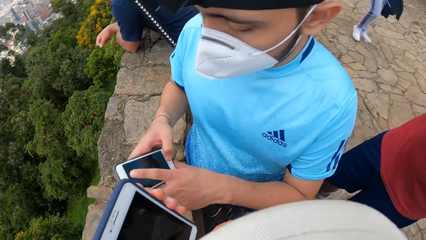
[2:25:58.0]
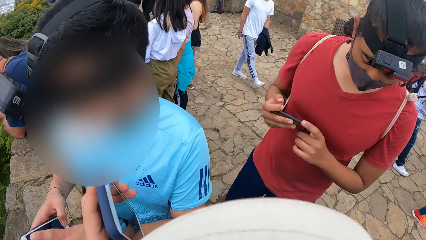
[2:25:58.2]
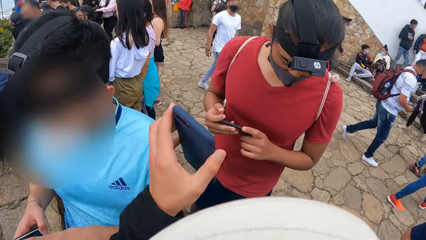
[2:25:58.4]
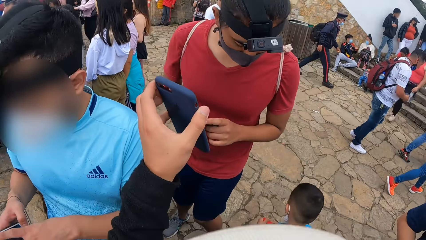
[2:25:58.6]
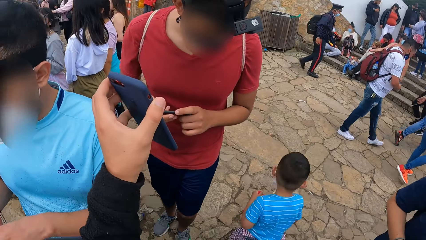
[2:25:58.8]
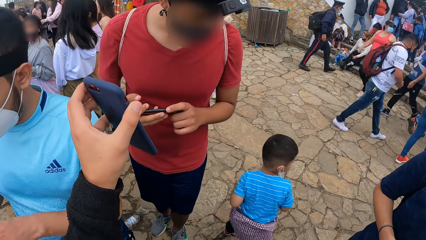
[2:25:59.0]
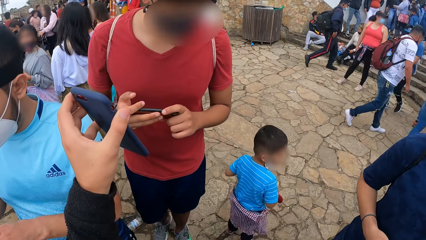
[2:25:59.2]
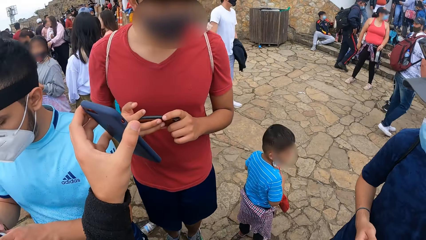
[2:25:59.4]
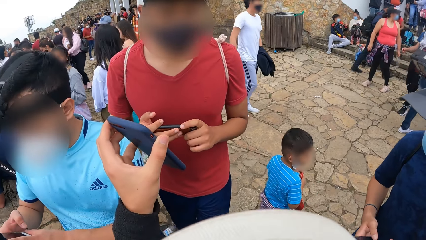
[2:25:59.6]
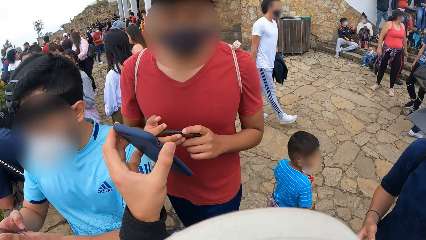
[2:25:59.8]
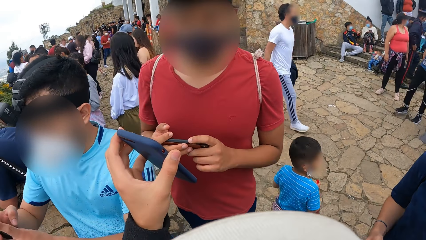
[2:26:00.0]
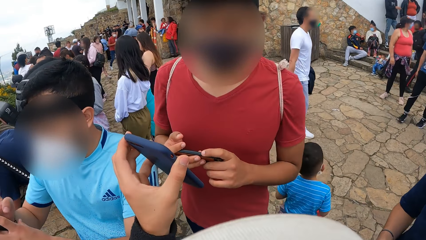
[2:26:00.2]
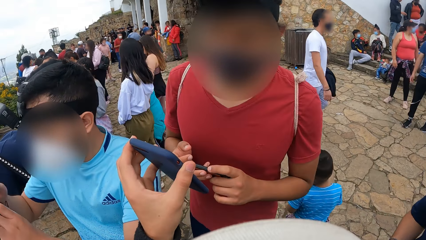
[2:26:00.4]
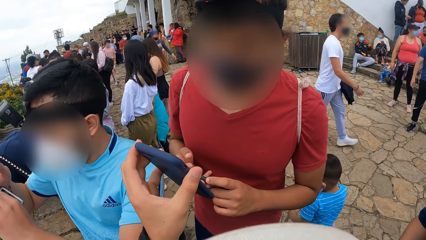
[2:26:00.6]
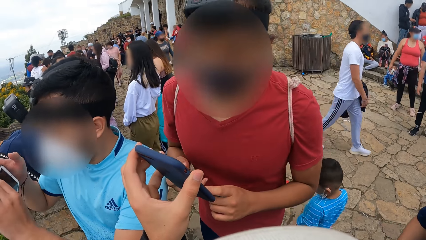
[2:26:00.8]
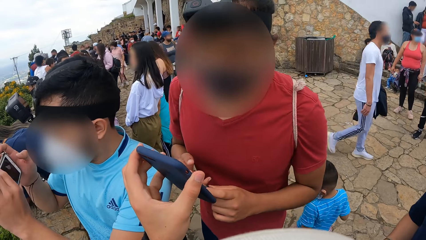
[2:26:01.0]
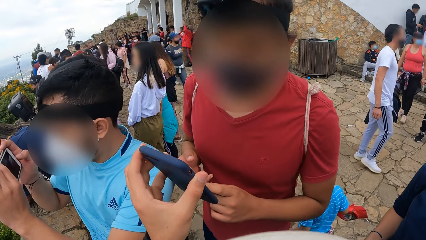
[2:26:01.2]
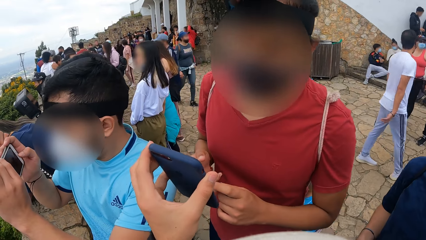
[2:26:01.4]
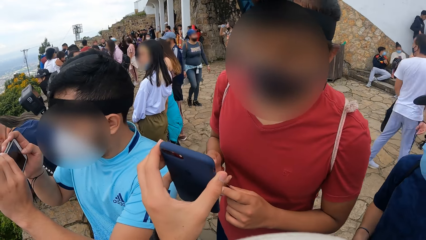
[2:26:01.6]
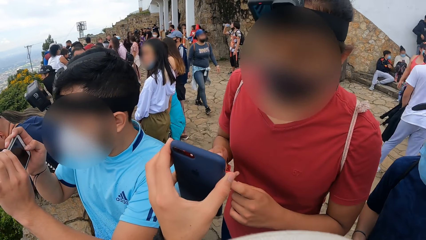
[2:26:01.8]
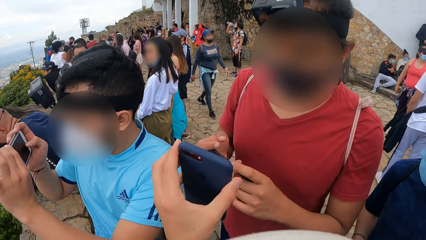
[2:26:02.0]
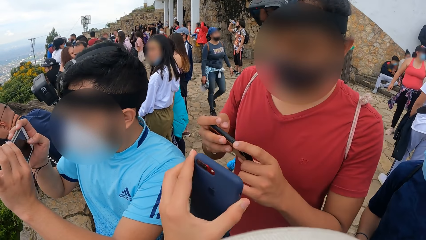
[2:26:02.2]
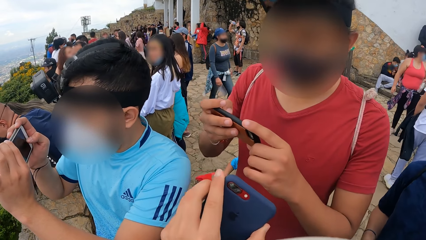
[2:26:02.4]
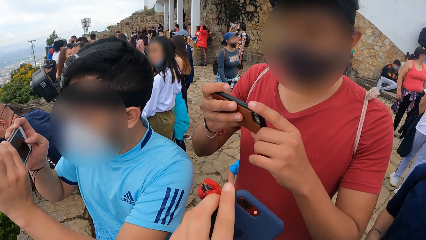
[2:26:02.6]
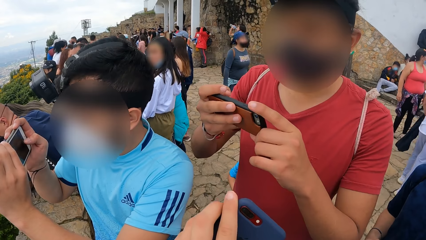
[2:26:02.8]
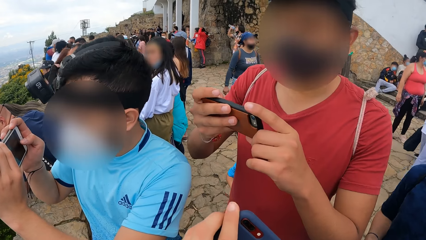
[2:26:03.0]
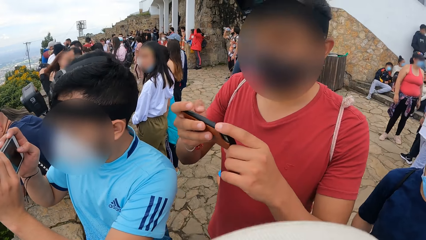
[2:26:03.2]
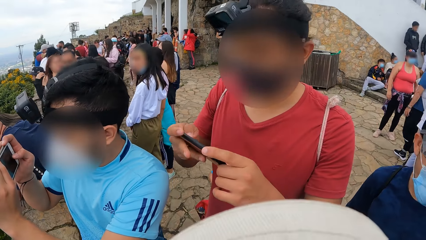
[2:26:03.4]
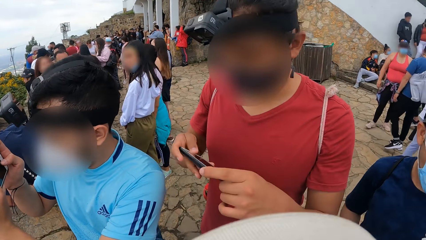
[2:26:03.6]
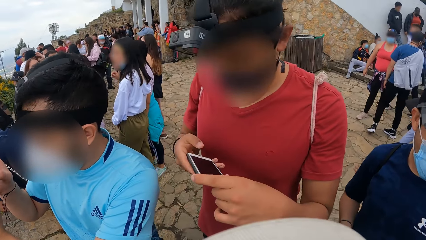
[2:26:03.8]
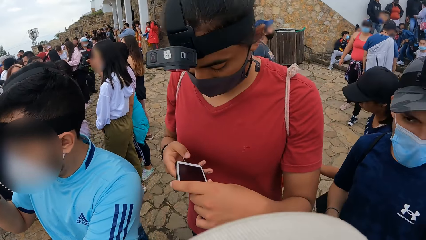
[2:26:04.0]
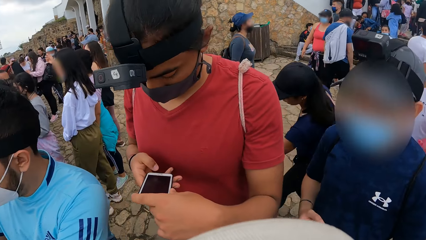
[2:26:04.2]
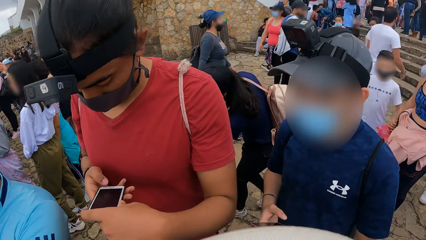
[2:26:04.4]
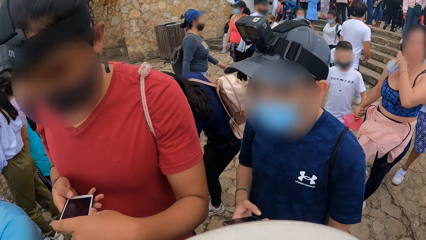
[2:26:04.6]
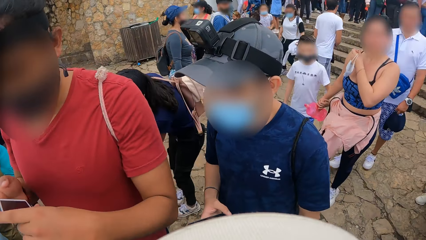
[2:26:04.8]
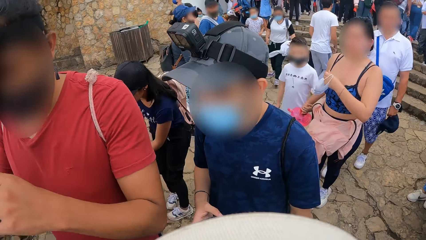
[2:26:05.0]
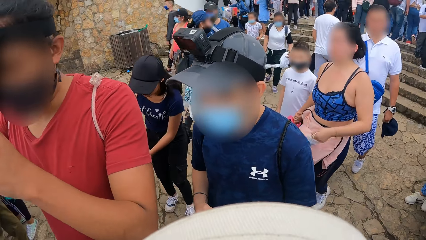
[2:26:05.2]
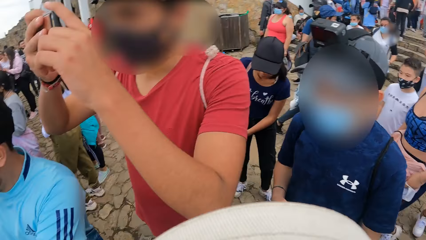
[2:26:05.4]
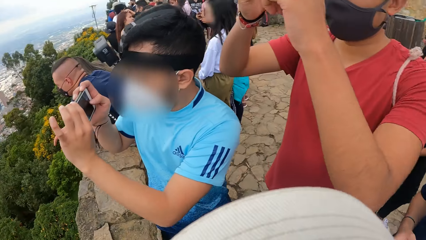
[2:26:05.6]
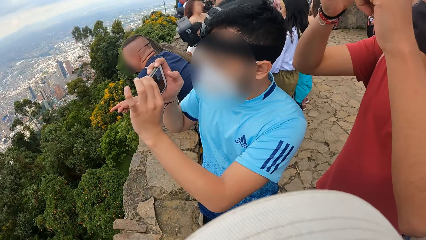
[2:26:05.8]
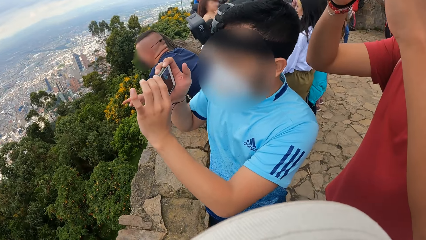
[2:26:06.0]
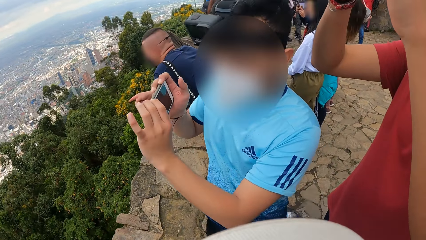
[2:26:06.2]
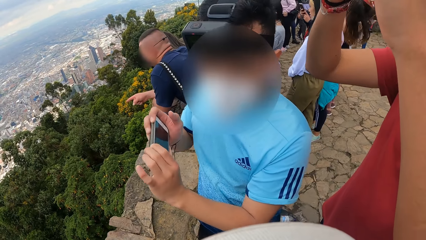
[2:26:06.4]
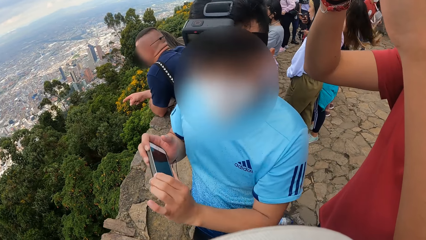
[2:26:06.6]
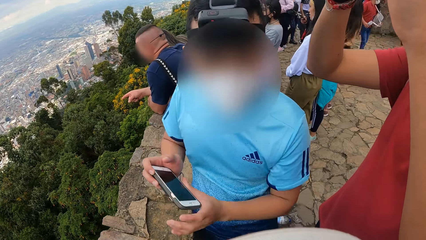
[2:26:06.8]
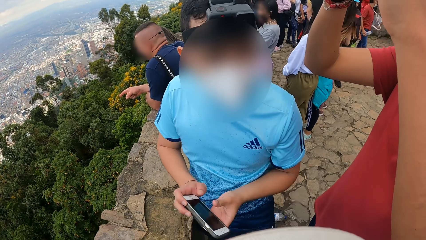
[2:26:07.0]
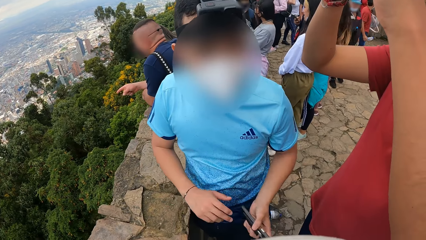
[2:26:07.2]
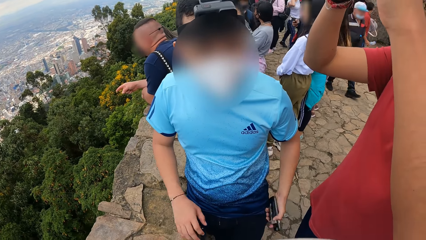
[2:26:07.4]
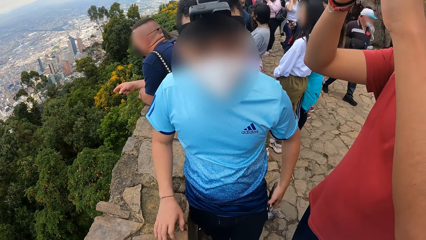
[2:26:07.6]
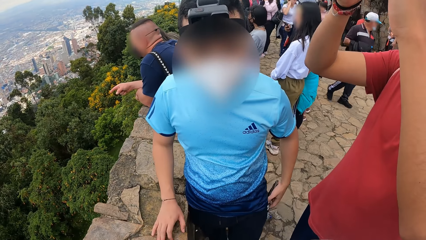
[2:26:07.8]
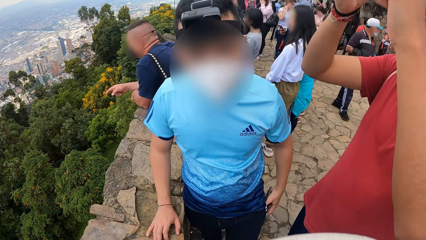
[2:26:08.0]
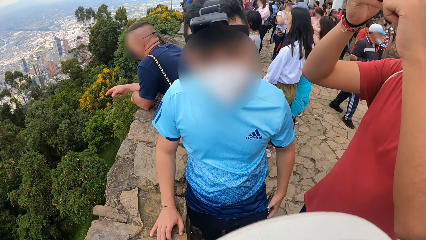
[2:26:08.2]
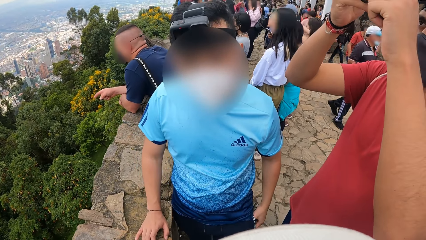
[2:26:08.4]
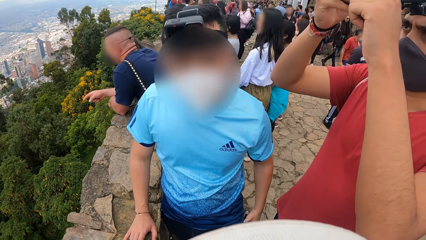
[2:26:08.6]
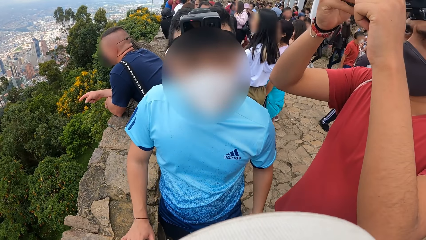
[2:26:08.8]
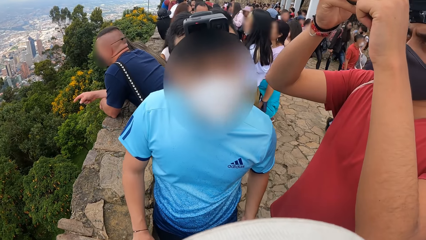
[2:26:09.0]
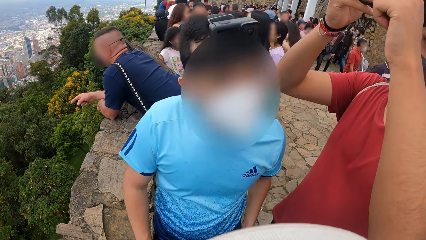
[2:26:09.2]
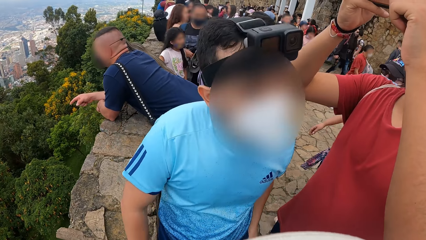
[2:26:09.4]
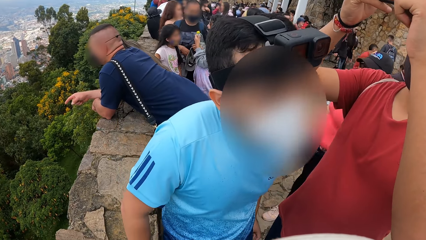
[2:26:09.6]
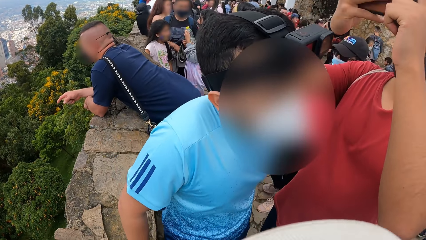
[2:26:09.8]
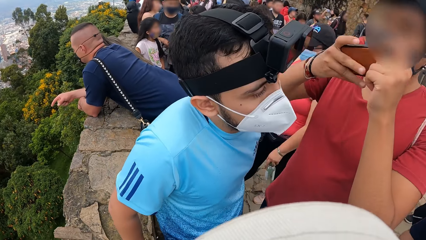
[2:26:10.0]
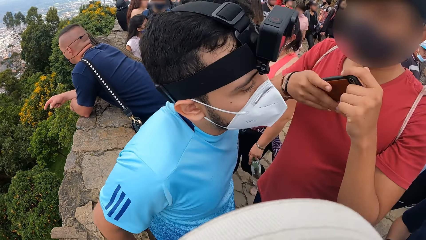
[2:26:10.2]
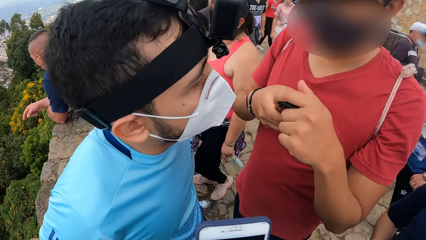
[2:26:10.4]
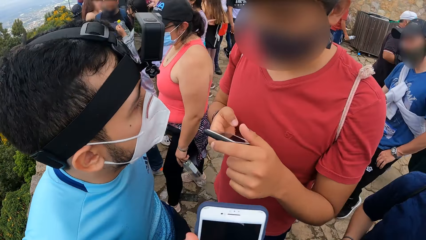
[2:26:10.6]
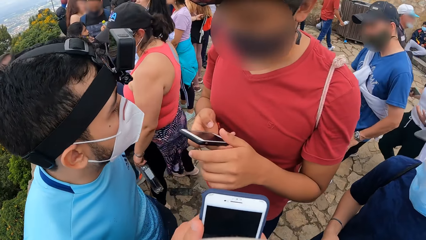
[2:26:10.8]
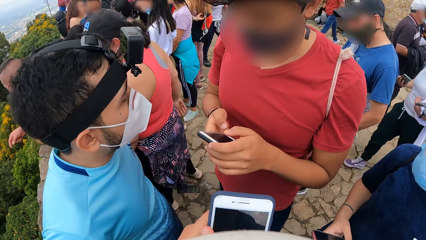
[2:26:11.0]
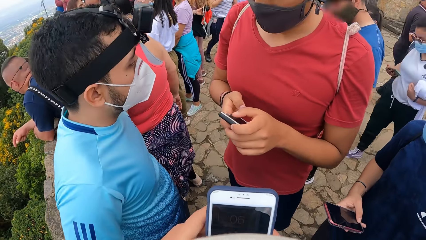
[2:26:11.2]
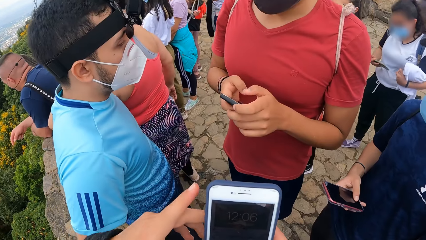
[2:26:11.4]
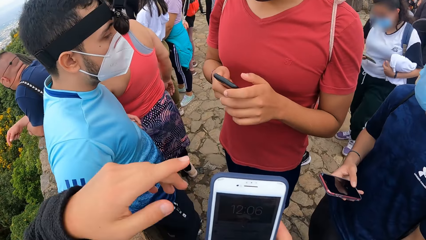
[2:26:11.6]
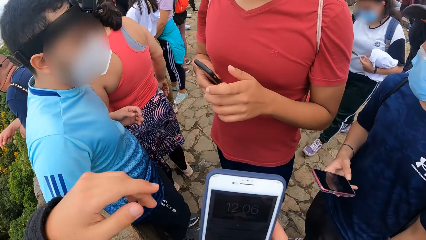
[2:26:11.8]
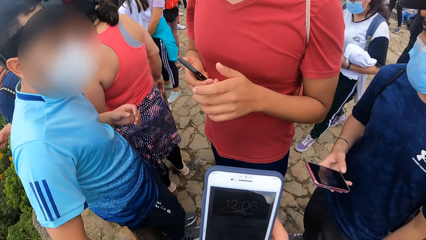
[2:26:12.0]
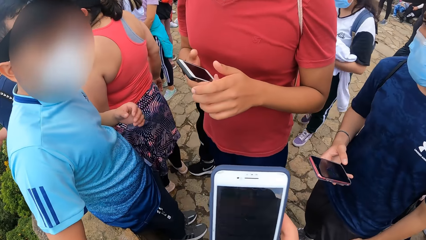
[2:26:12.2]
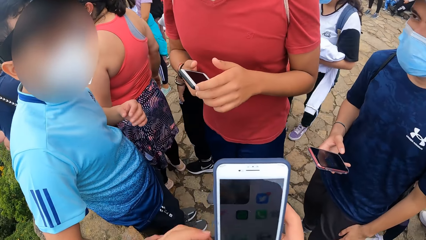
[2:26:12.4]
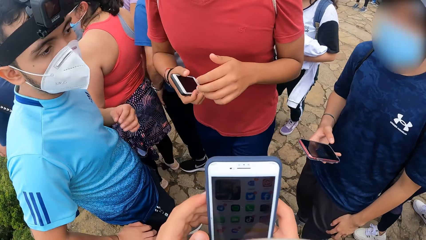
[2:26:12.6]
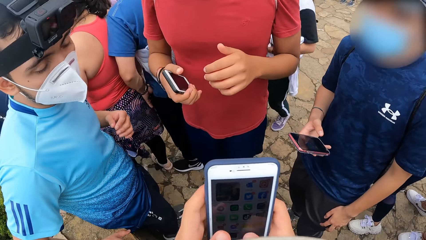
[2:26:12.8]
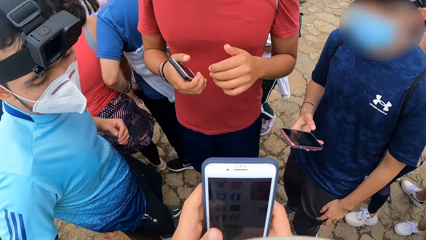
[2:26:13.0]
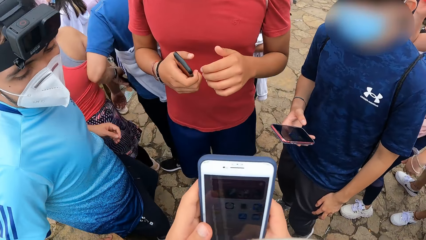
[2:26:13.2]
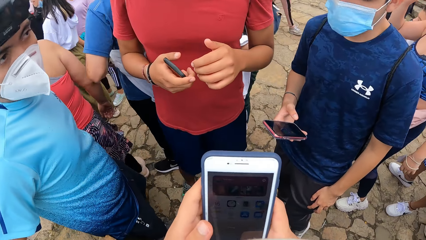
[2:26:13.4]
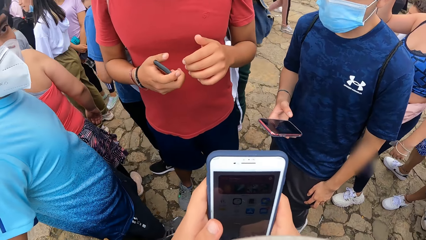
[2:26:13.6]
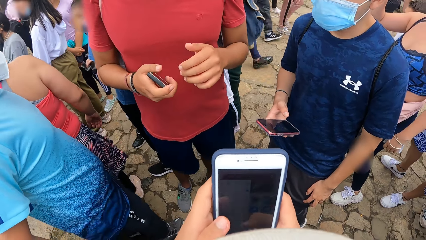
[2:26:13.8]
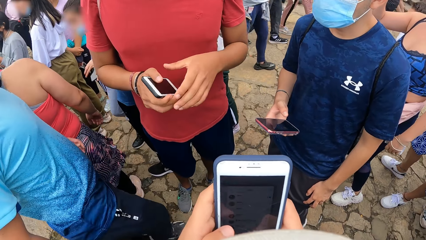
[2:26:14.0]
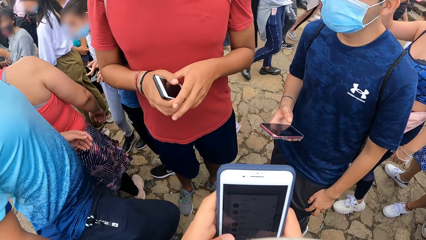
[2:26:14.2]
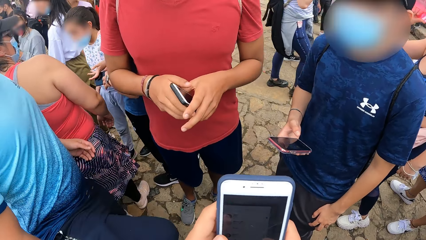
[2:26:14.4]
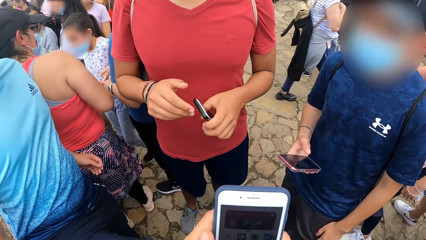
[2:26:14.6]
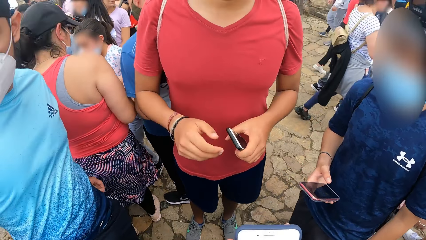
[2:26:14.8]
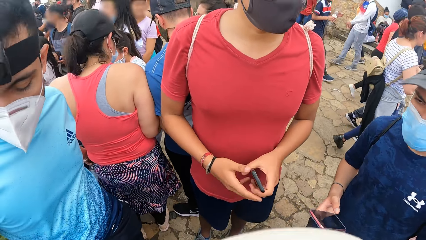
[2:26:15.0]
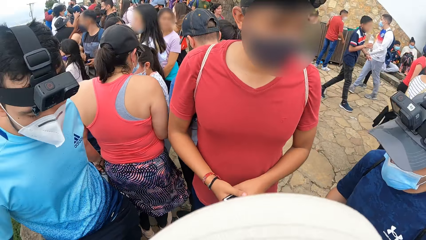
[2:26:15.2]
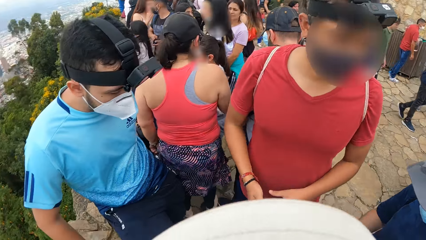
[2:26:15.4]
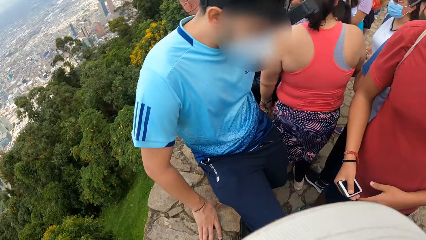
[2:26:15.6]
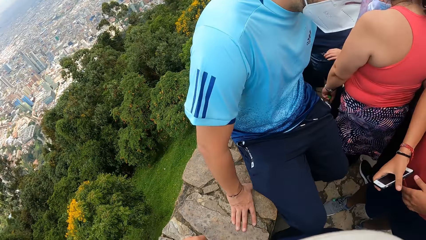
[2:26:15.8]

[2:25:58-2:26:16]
The camera wearer shows a man the phone with his left hand. Another man raises the phone with his hands. The first man raises the phone with his hands and operates the phone. The camera wearer looks around. The other man lays his back on a fence. The camera wearer operates the phone. The other man climbs the fence.
